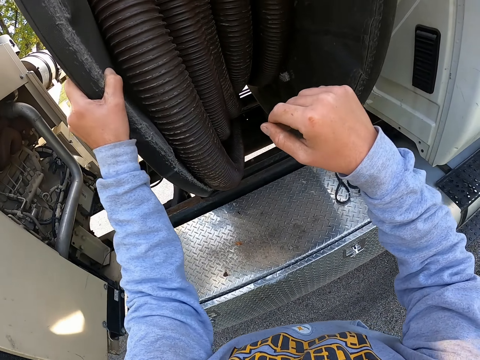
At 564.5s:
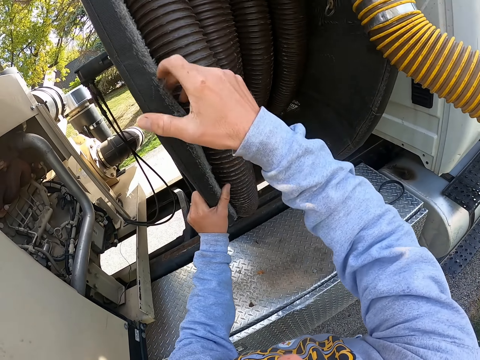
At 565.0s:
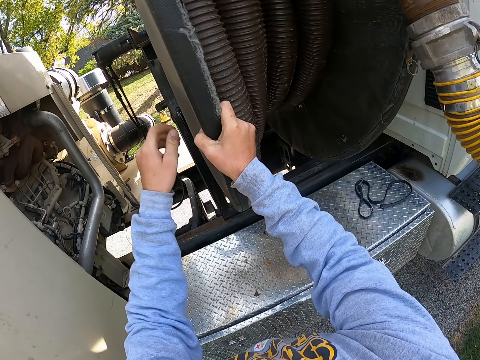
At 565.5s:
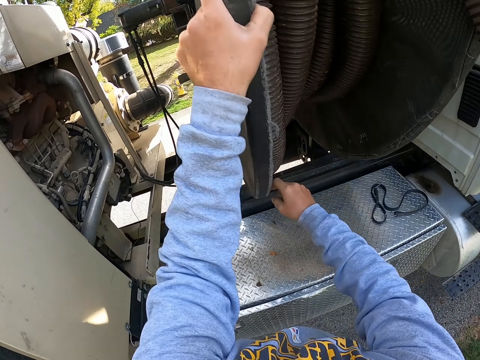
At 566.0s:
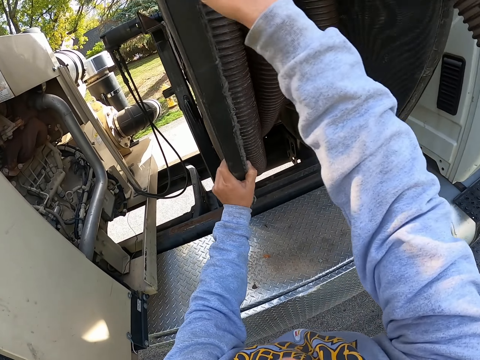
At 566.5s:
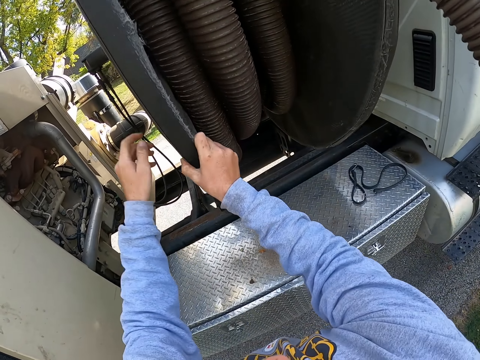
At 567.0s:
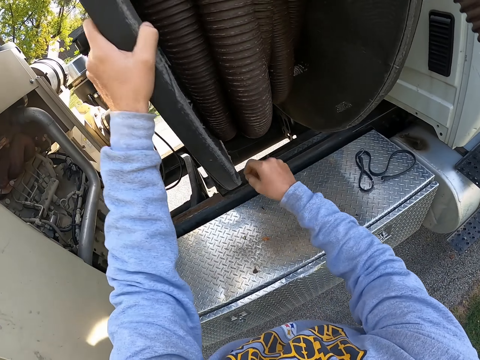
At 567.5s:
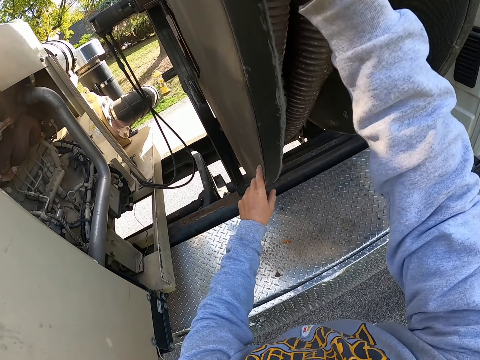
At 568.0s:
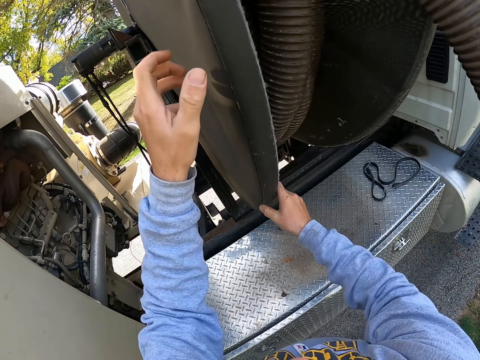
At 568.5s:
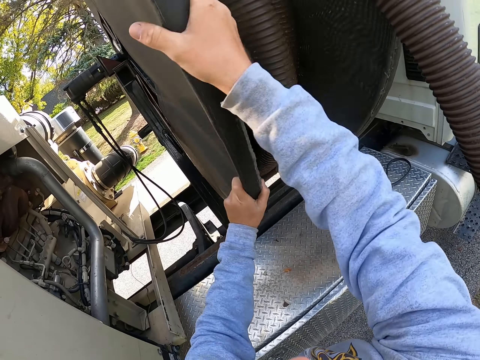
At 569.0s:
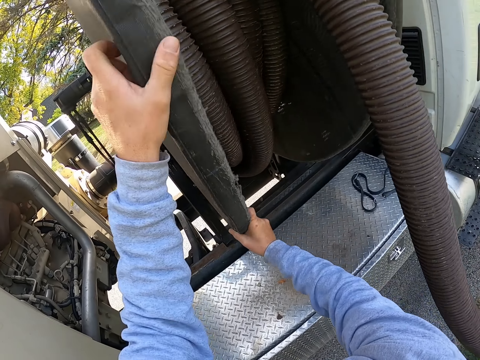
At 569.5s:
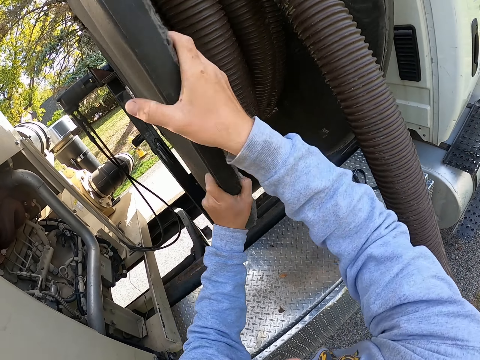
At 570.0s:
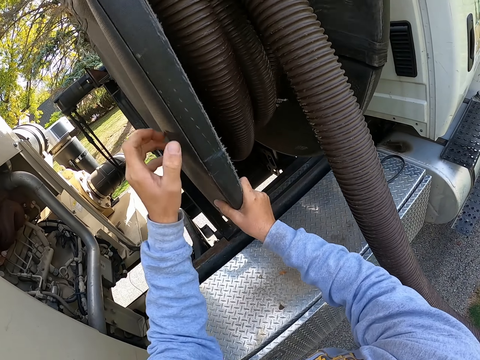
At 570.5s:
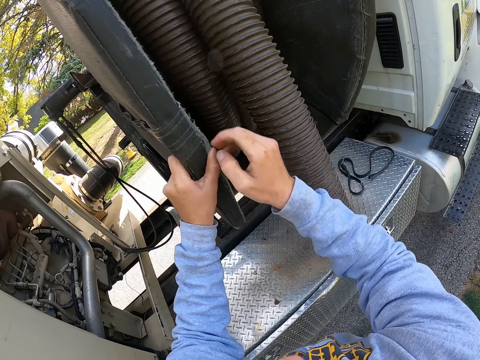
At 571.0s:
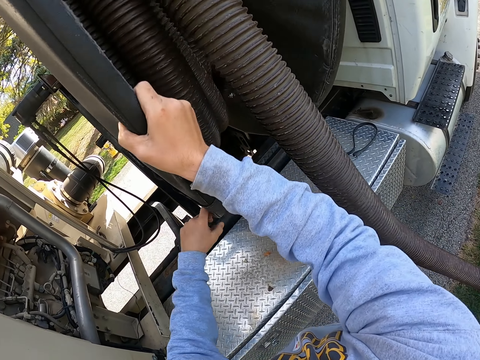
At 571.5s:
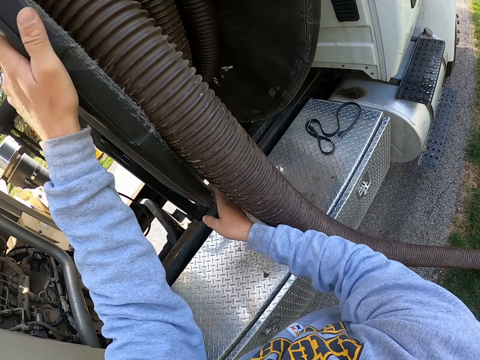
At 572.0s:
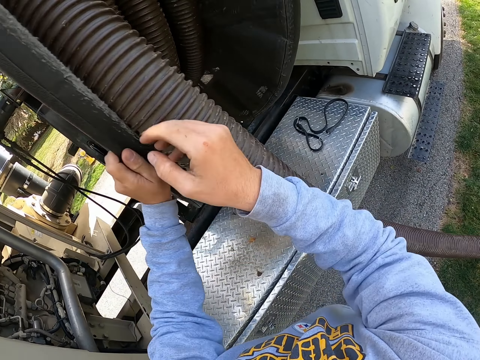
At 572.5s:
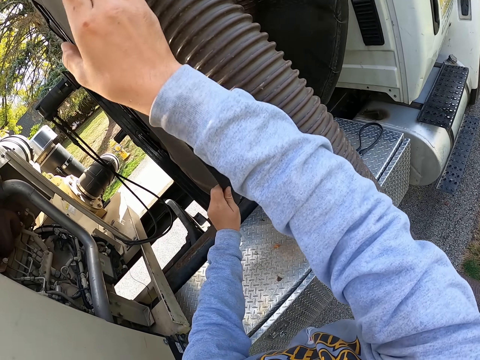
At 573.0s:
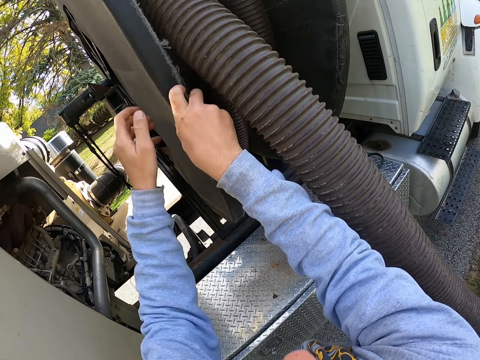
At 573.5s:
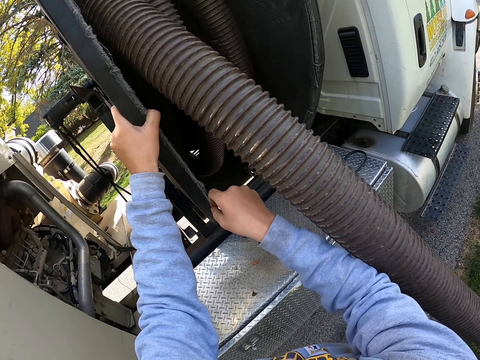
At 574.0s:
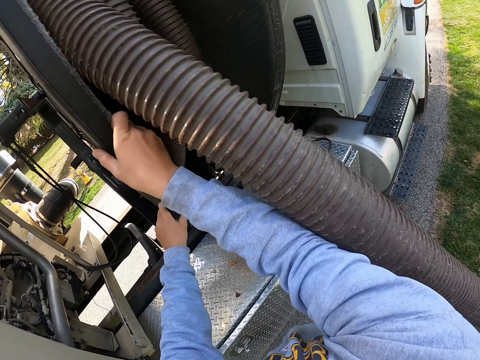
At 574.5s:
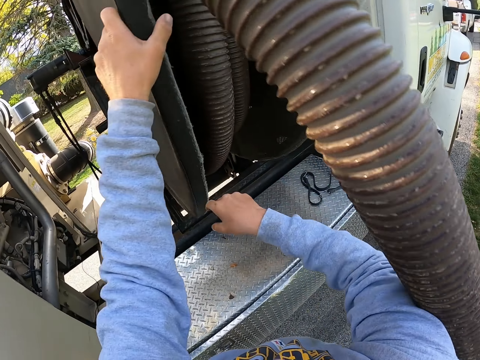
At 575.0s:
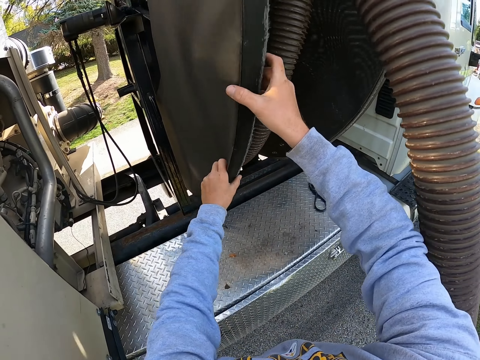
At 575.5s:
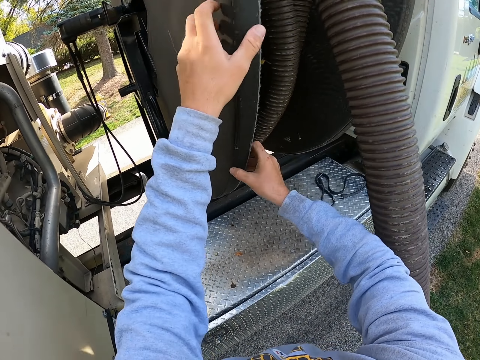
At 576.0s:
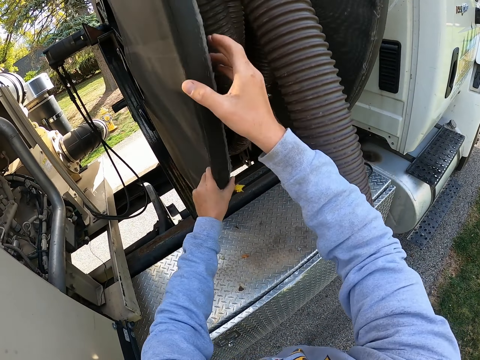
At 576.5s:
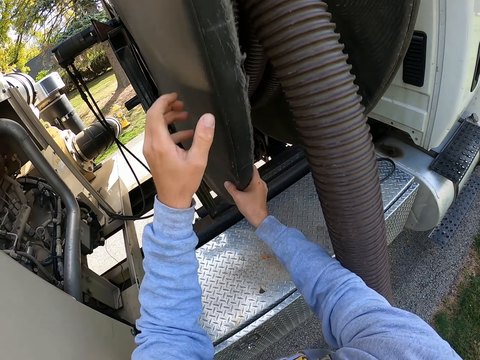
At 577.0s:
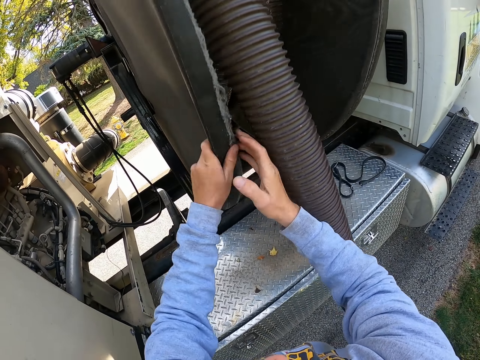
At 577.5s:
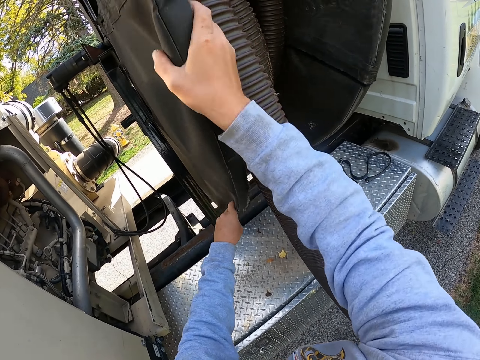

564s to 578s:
The camera wearer rotates a wheel on the truck. They roll a machine.

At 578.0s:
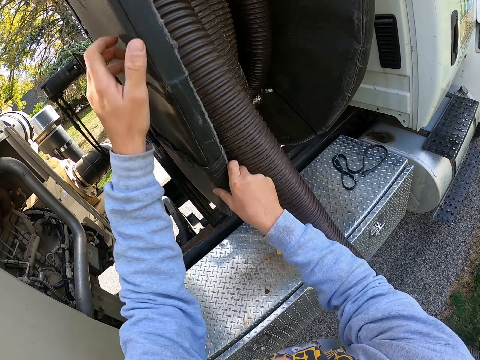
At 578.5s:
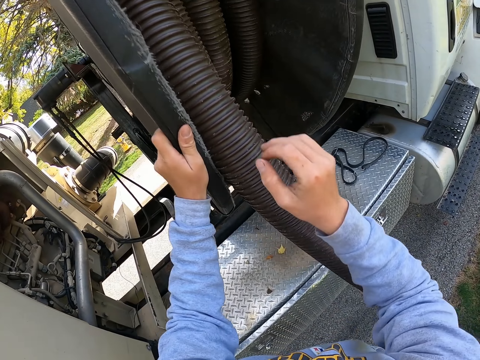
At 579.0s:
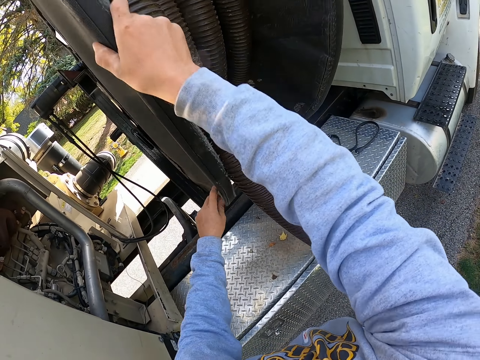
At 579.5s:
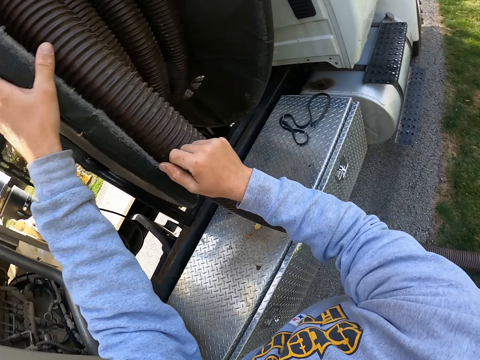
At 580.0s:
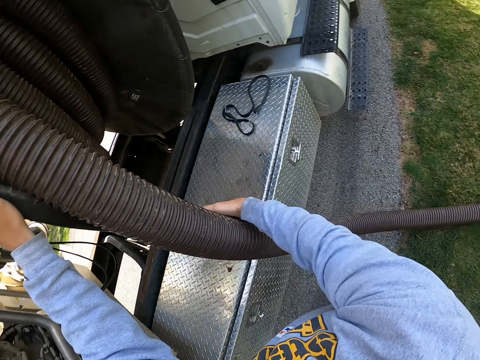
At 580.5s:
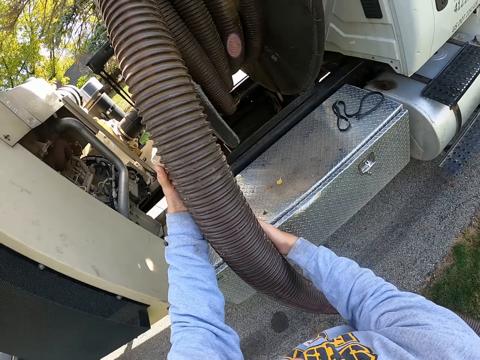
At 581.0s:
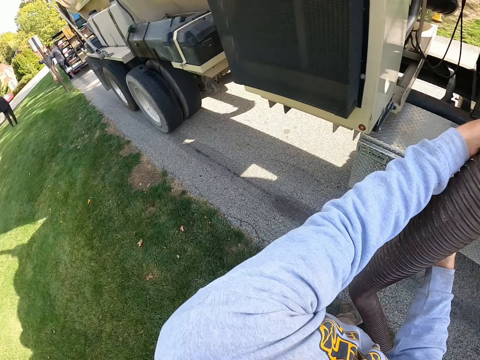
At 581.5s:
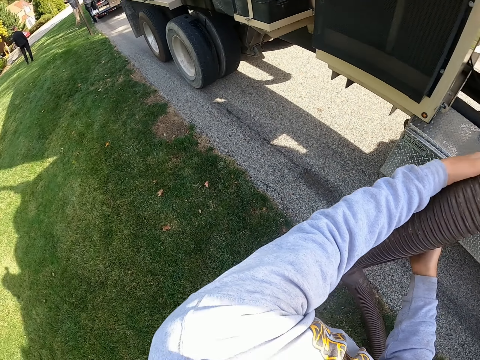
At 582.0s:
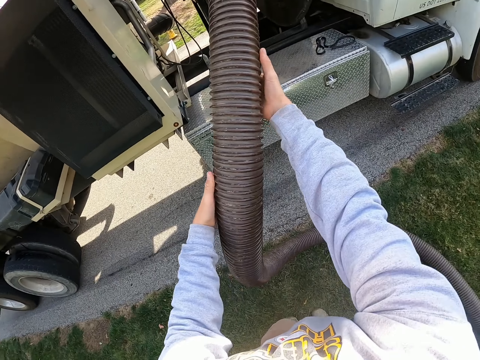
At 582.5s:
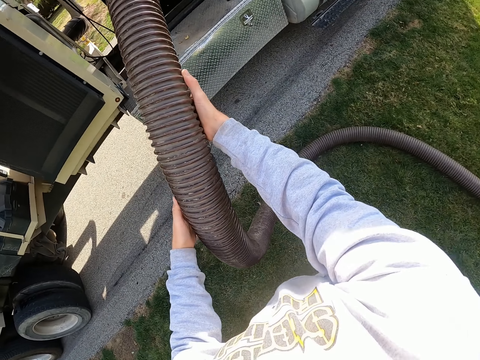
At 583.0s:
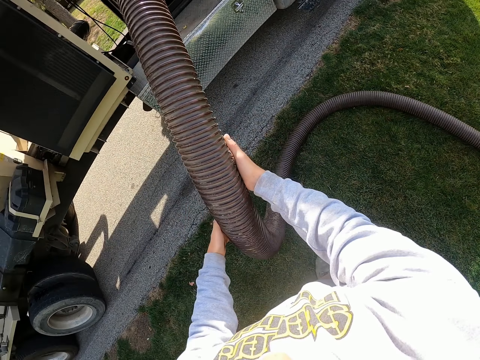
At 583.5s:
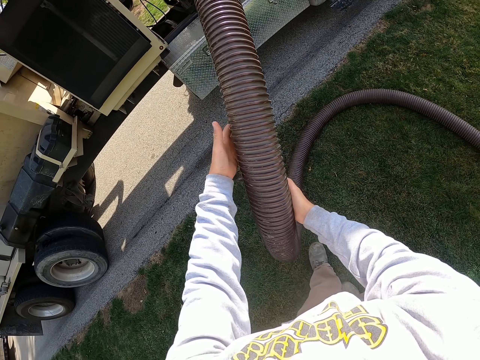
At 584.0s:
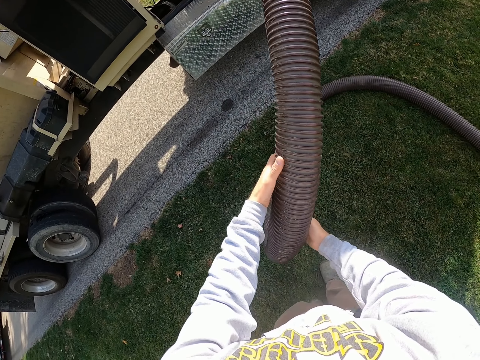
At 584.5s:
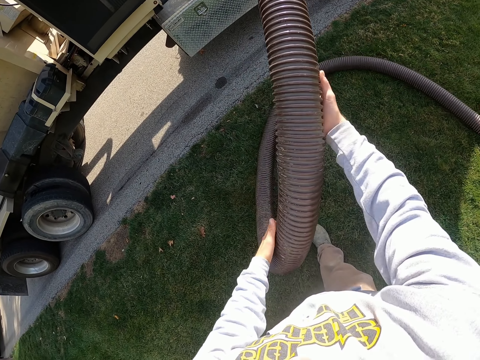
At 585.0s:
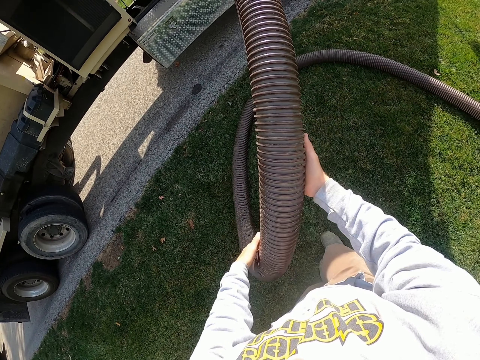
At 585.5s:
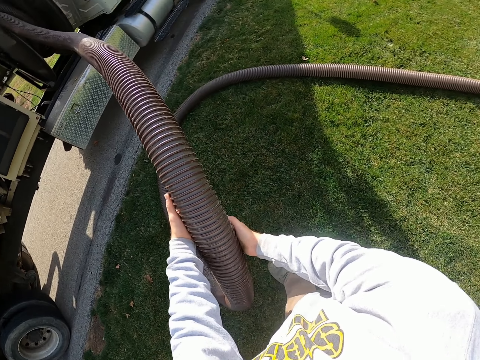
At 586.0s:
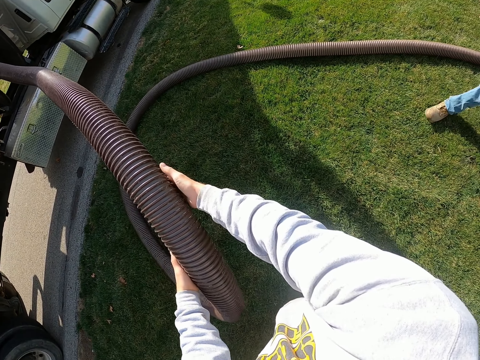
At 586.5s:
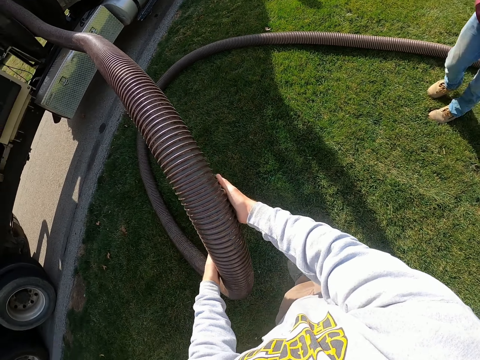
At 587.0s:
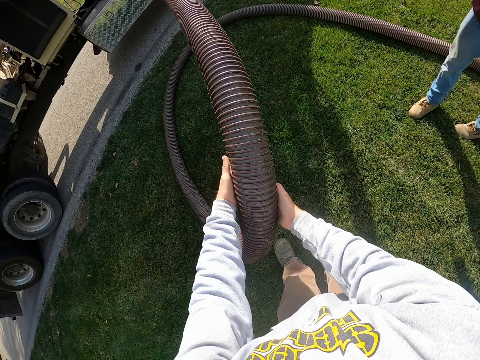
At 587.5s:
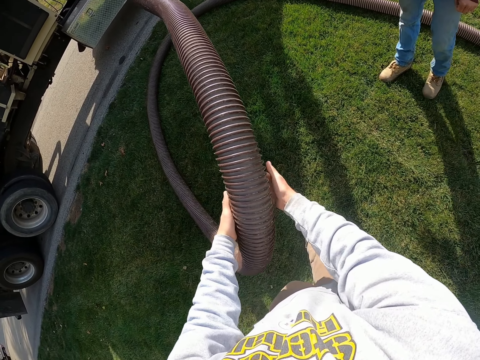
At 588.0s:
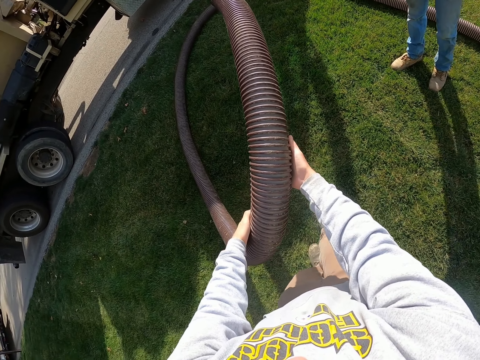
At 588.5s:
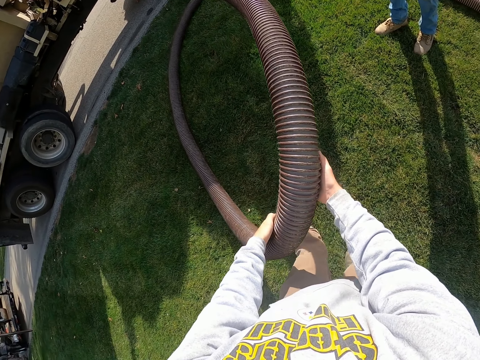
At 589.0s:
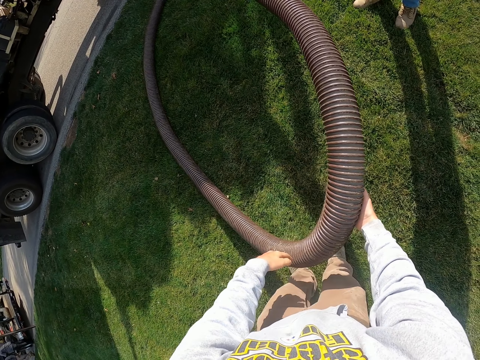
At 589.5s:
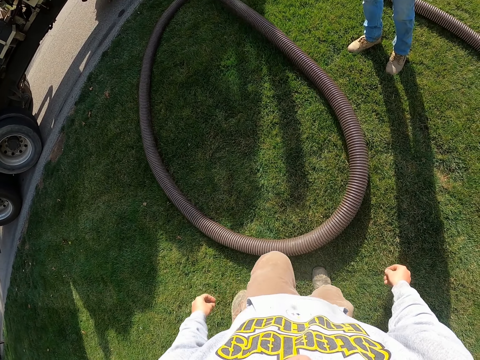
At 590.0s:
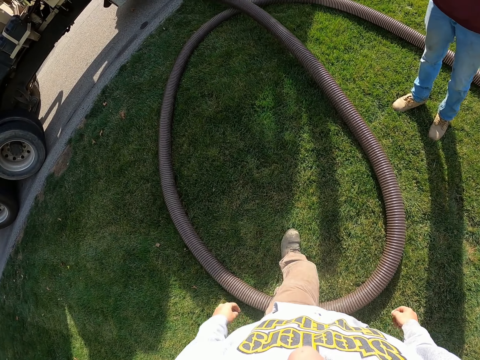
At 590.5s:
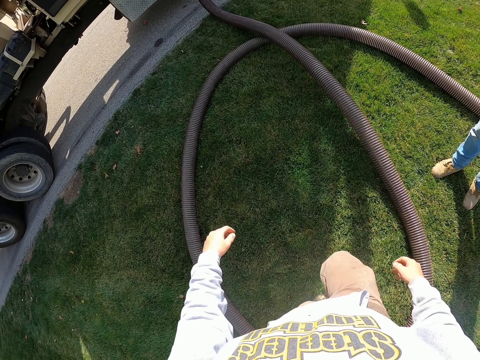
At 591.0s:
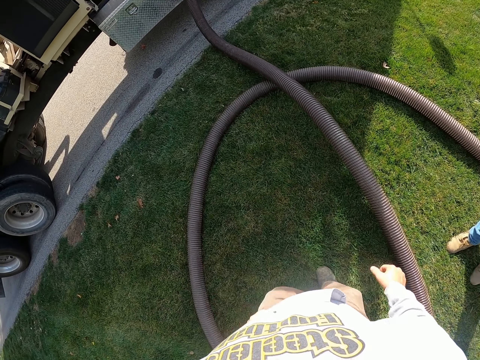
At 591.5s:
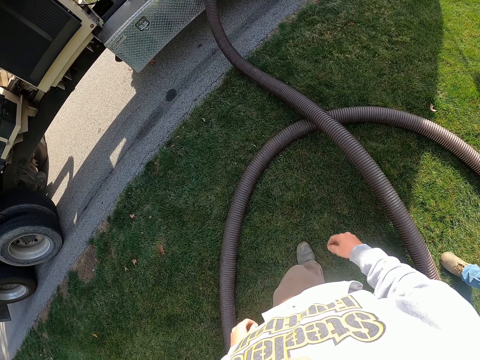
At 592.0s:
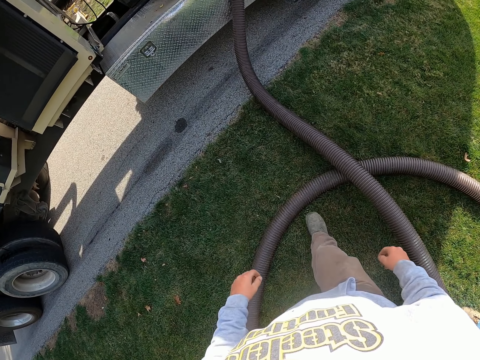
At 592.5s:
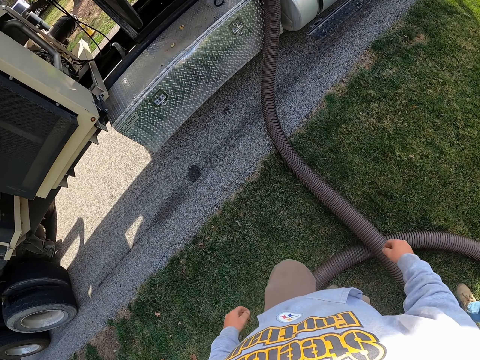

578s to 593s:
The camera wearer pulls a flexible drainage pipe or hosepipe from the truck. They put the hosepipe down. A man walks in the garden.
